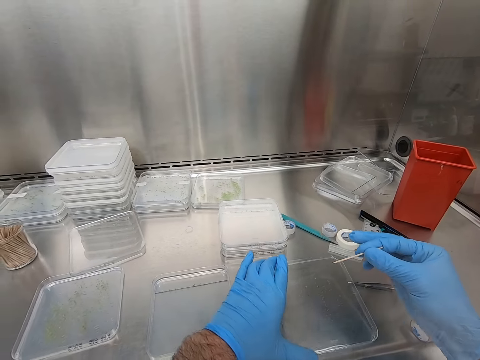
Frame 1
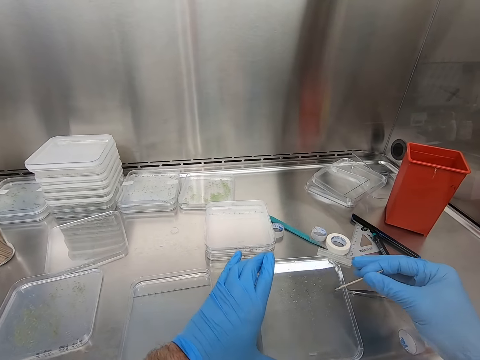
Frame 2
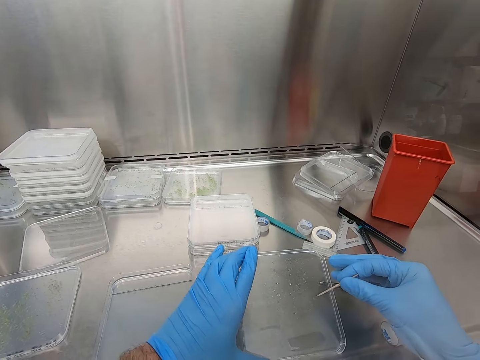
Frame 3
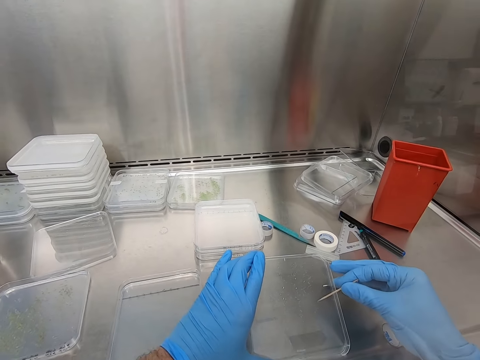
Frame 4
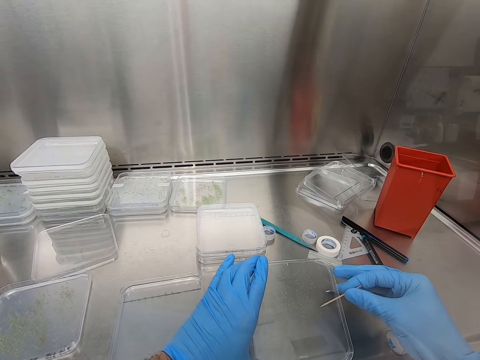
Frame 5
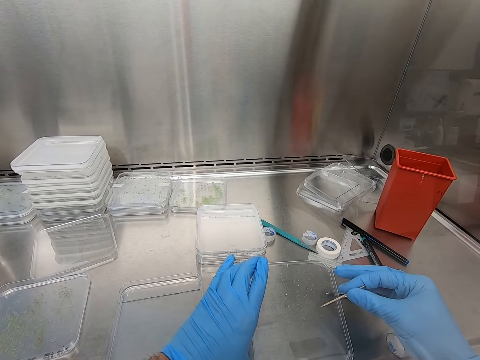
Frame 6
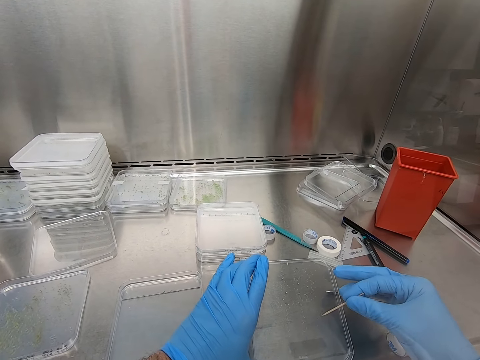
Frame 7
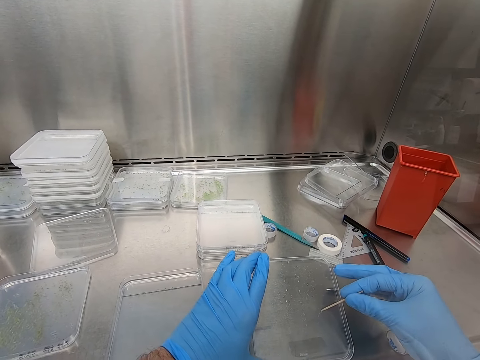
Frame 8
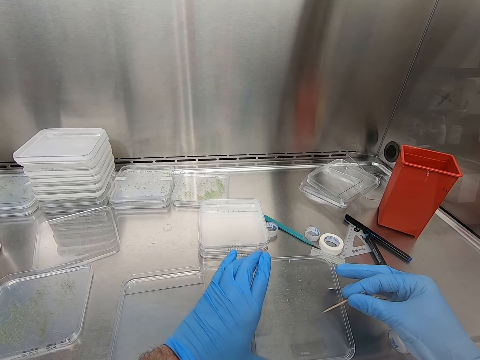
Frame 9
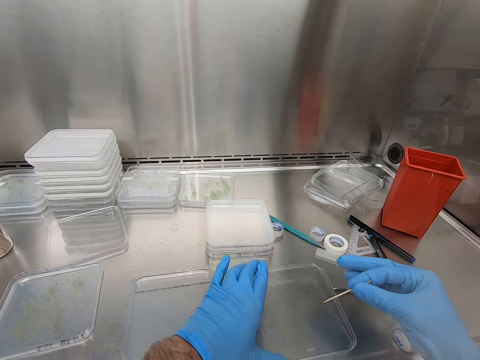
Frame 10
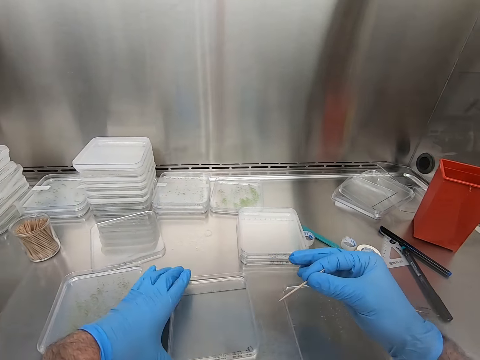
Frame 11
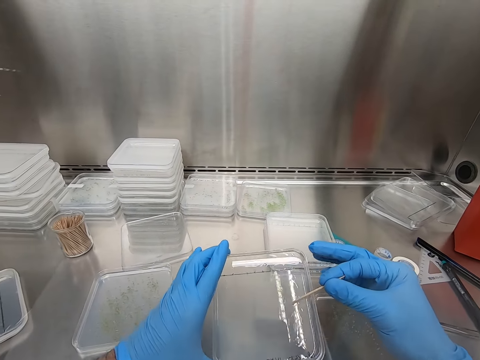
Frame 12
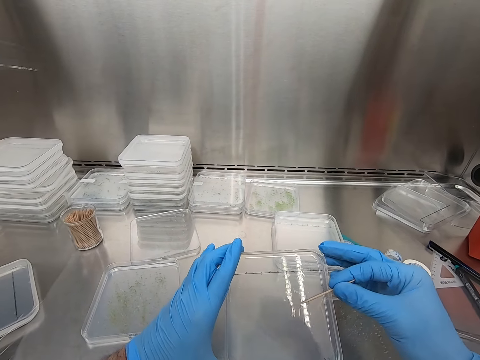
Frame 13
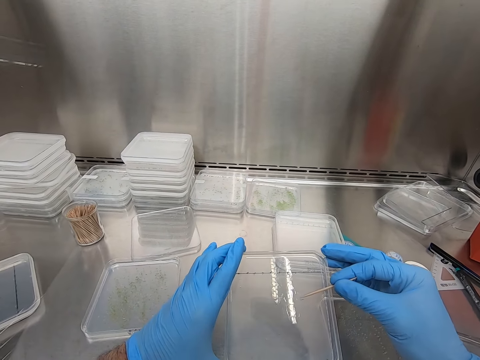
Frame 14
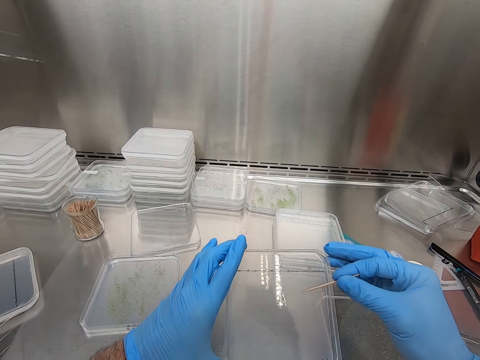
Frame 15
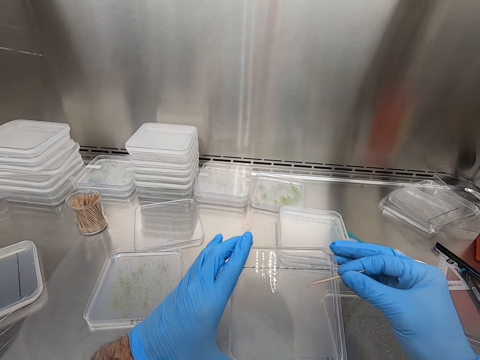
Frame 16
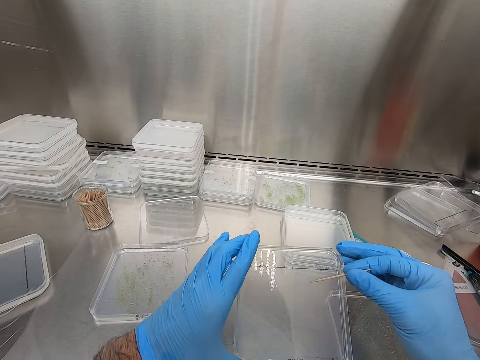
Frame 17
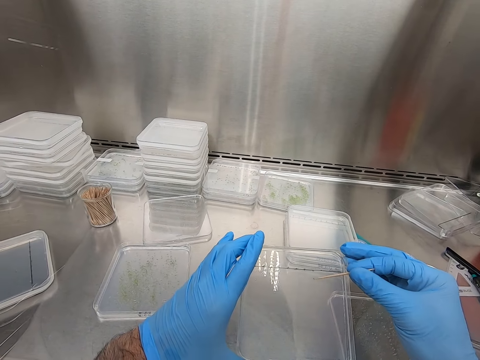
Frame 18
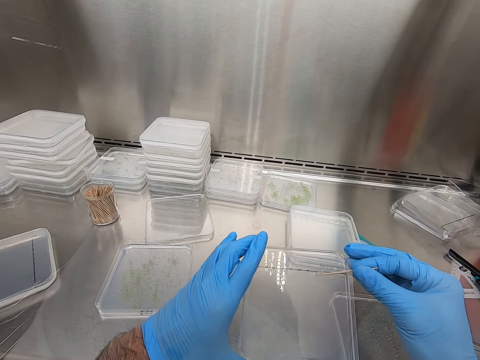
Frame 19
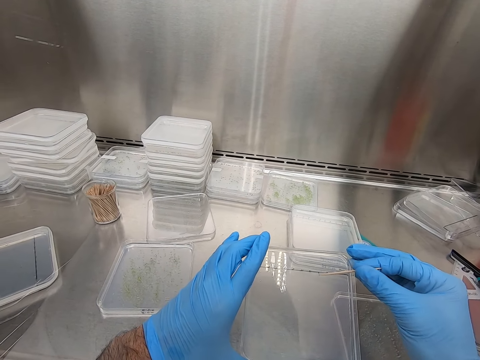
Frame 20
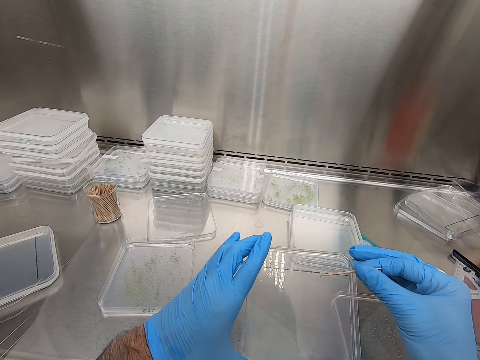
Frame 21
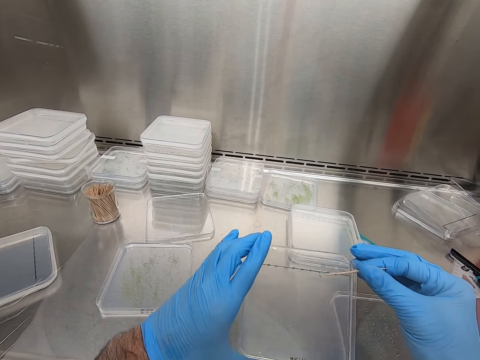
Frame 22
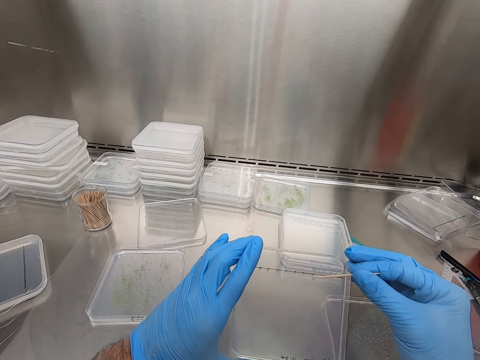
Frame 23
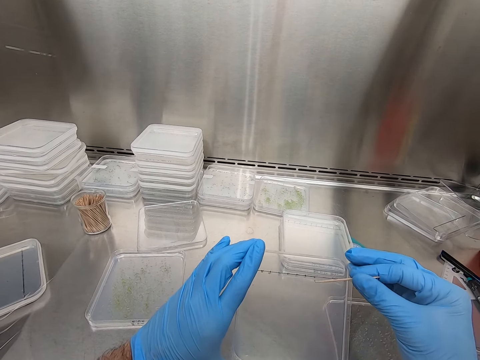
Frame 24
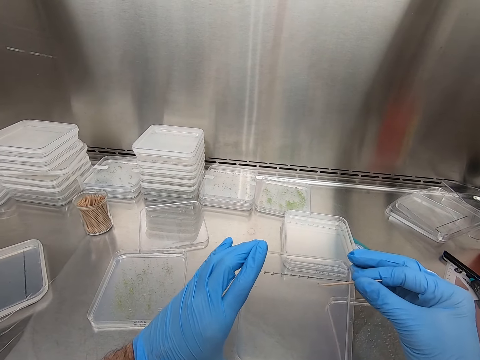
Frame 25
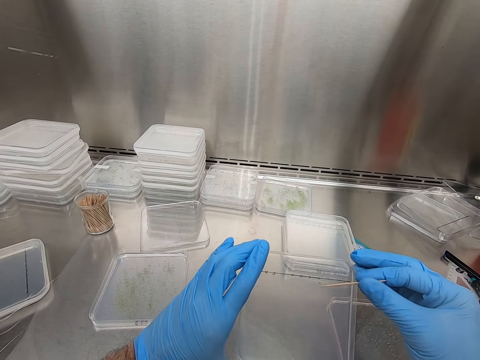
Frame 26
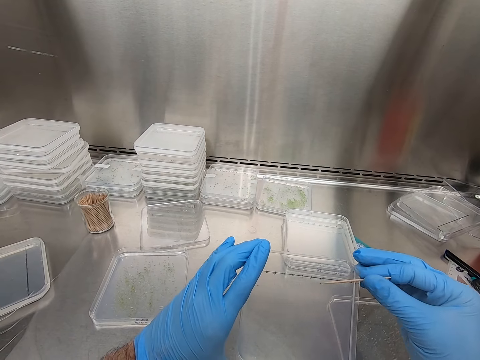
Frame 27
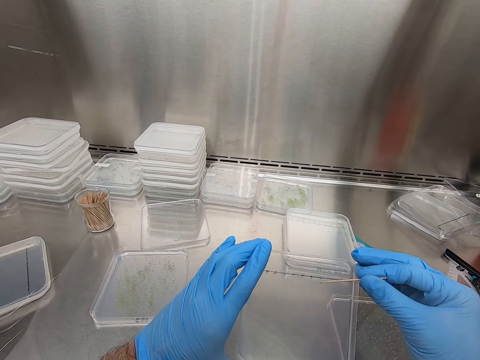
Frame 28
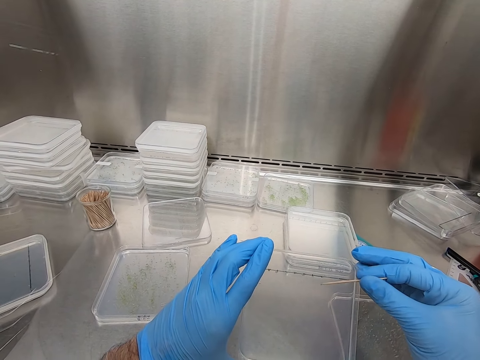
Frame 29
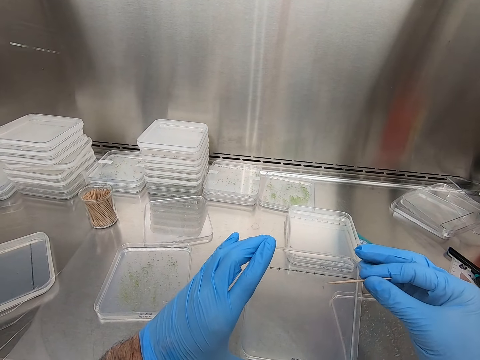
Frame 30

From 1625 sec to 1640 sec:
The camera wearer tilts the container. They move the specimen in the container. They put down the container. They hold the container. They move the specimen in the container. They look at the specimen.

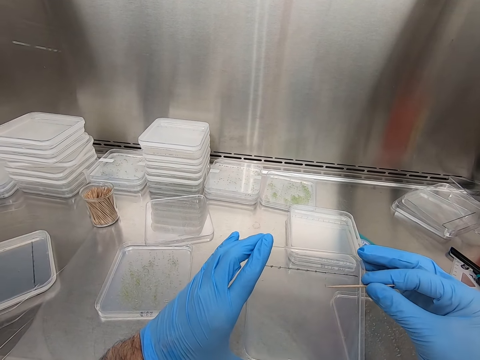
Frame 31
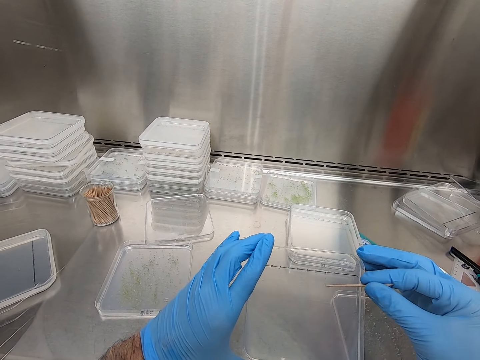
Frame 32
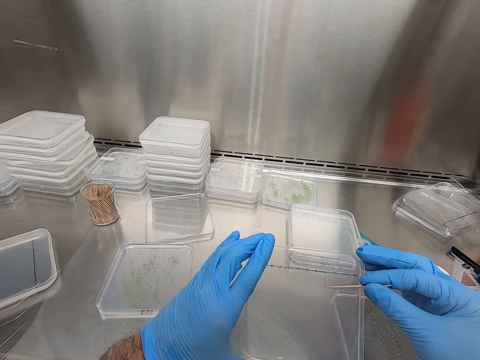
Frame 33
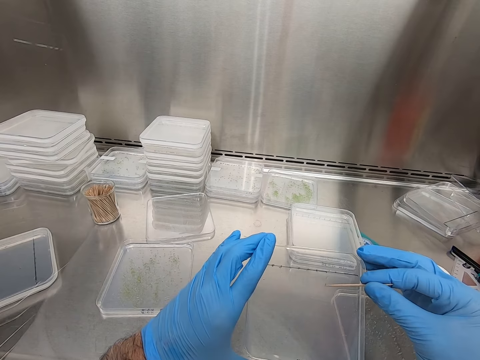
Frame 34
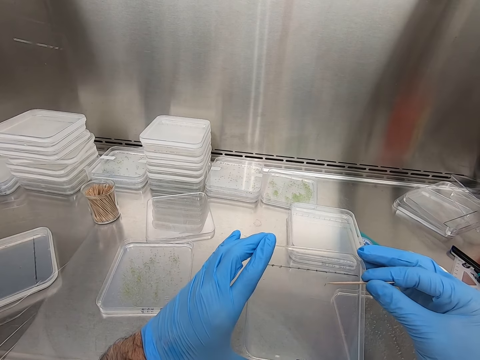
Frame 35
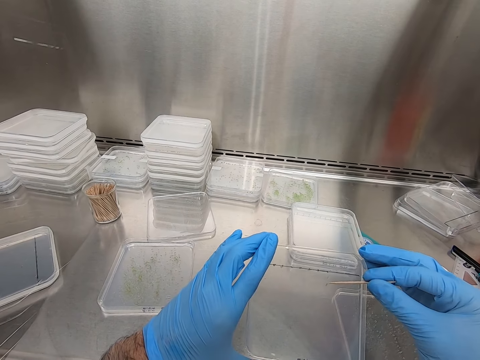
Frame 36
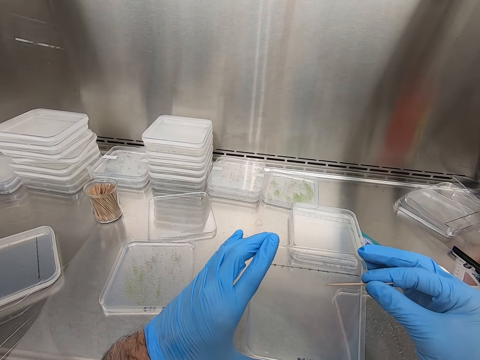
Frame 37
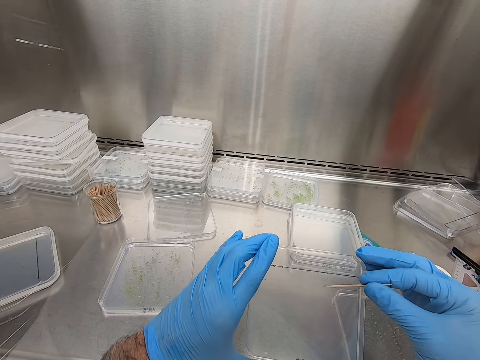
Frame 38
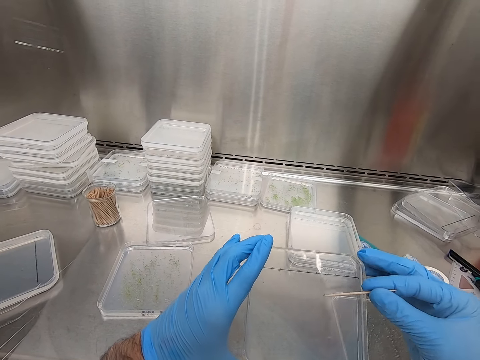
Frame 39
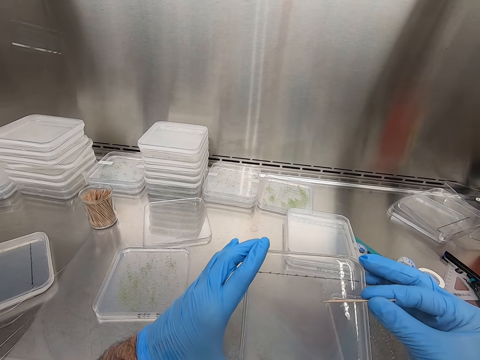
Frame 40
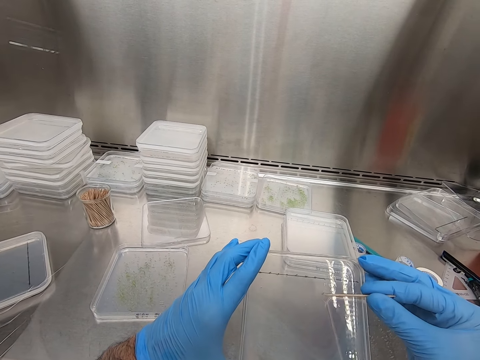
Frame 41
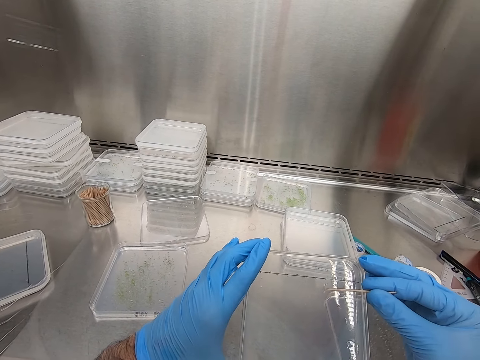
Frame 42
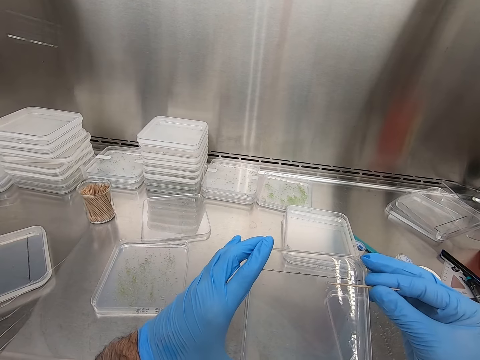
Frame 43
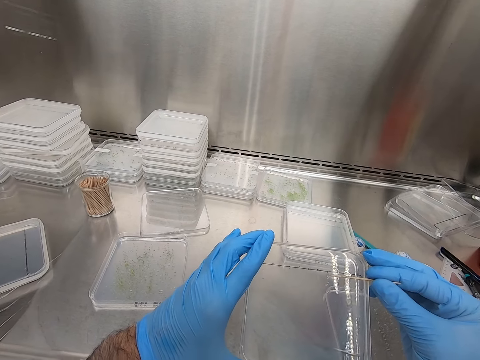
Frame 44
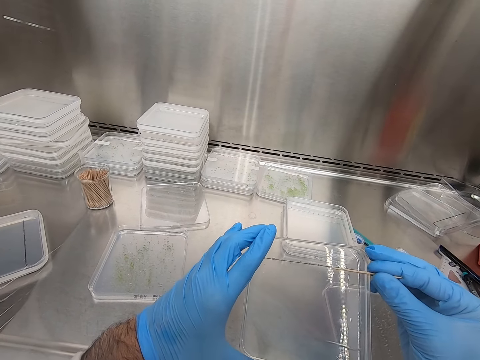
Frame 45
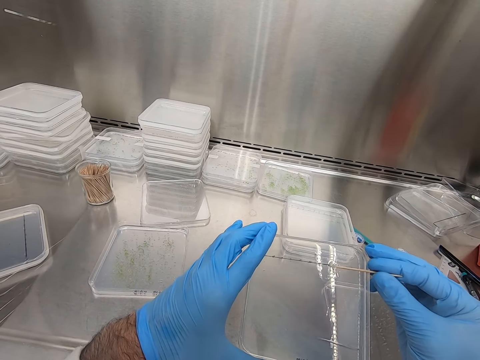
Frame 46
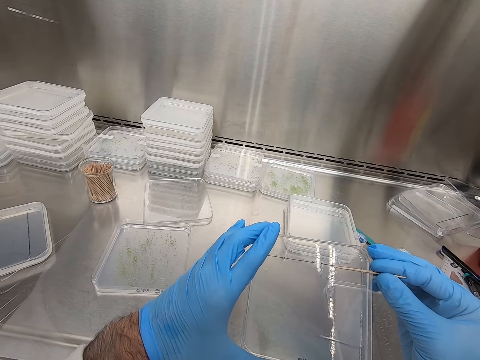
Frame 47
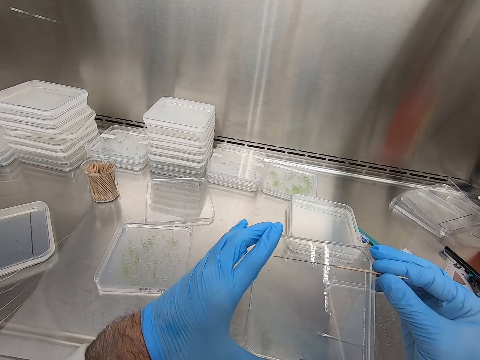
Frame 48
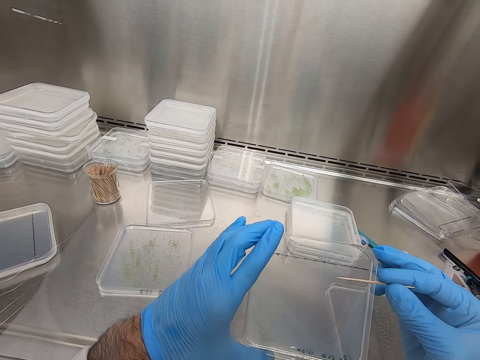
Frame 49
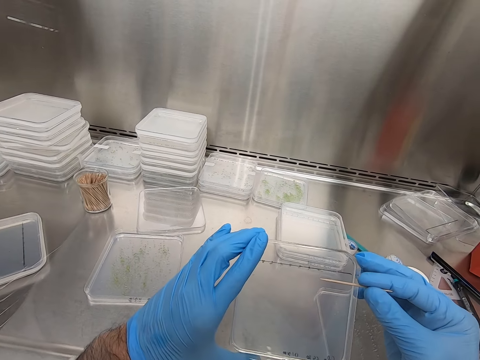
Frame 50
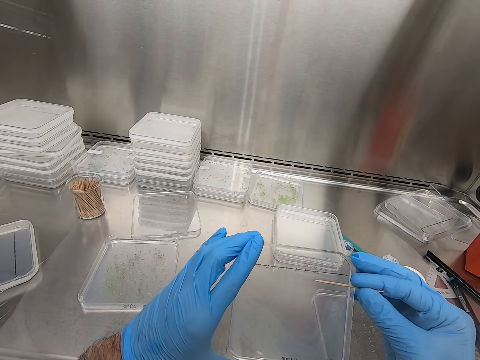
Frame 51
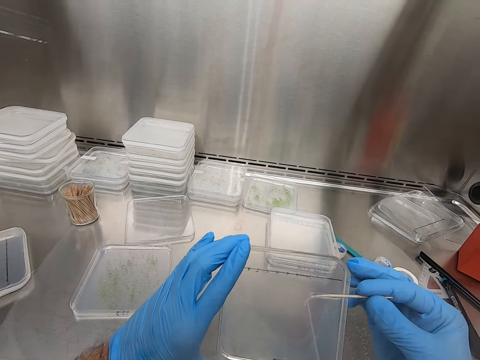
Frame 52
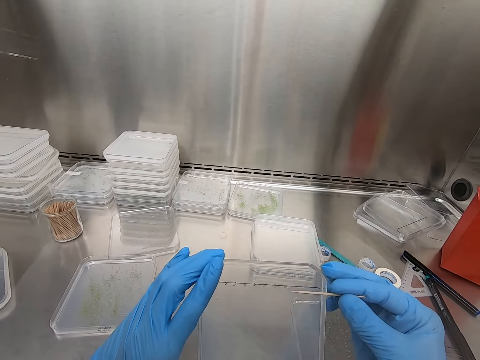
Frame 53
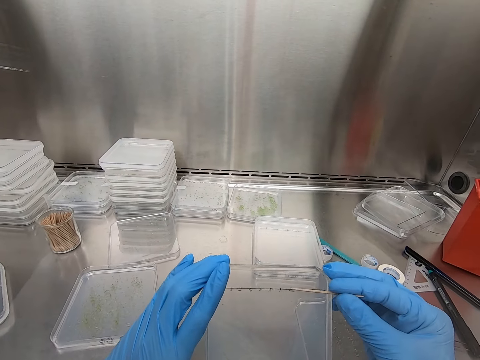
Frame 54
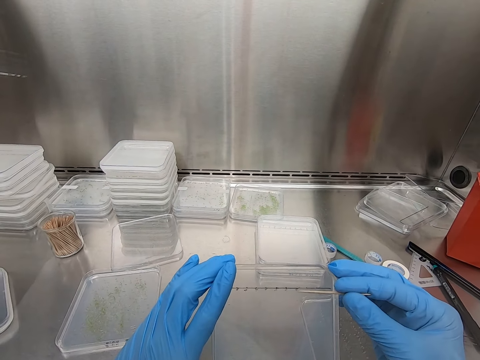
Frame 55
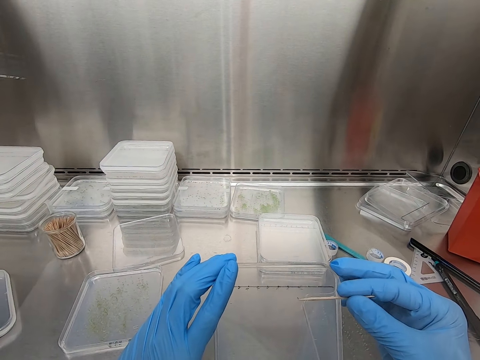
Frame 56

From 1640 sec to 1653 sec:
The camera wearer moves something in the container with the toothpick.
